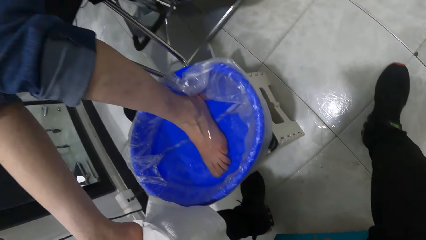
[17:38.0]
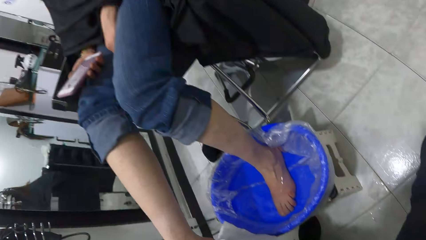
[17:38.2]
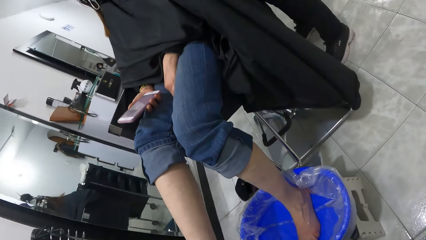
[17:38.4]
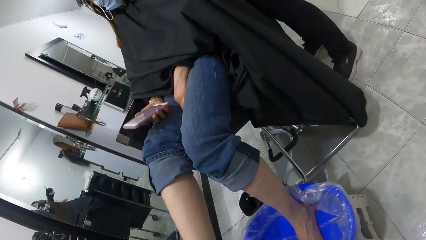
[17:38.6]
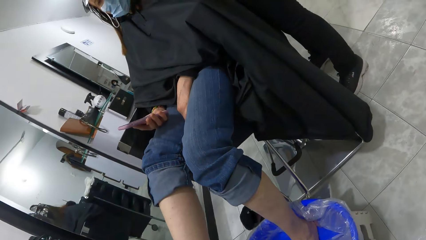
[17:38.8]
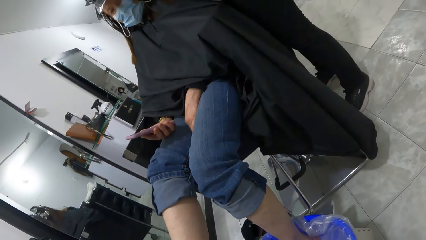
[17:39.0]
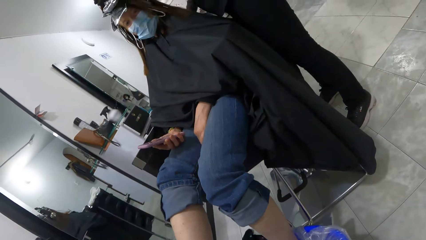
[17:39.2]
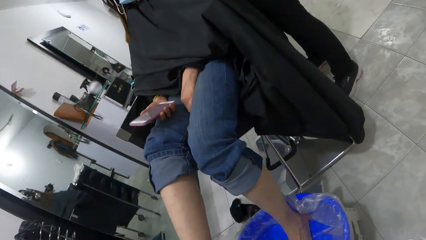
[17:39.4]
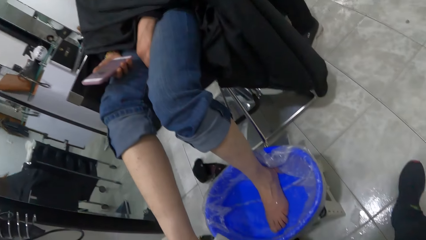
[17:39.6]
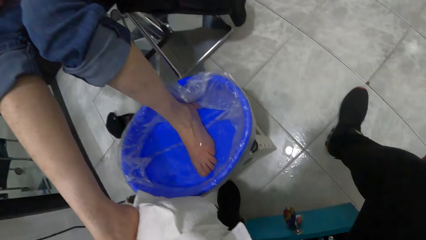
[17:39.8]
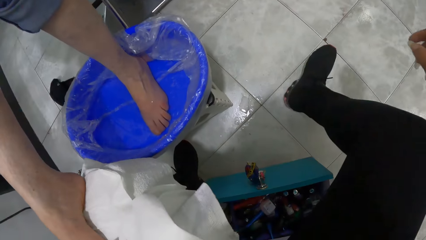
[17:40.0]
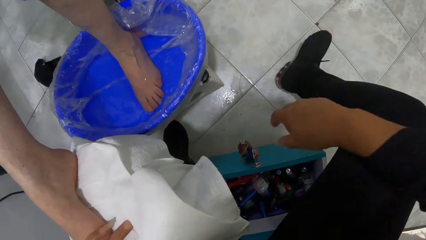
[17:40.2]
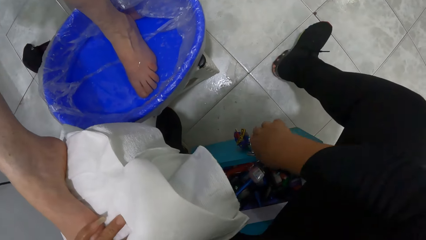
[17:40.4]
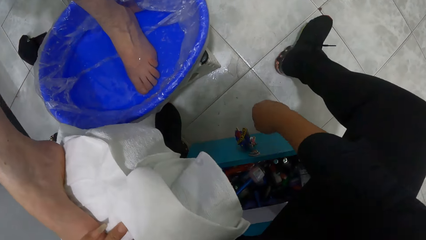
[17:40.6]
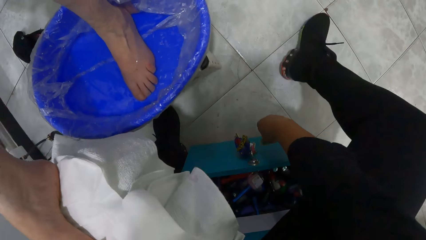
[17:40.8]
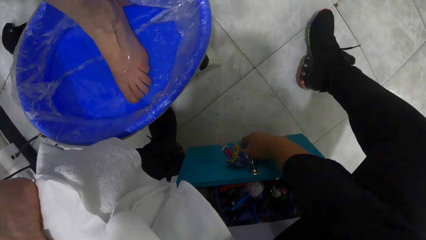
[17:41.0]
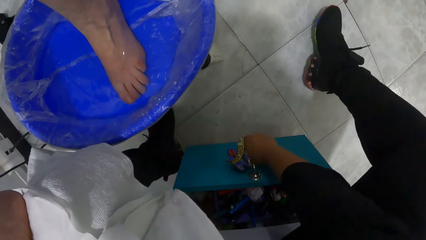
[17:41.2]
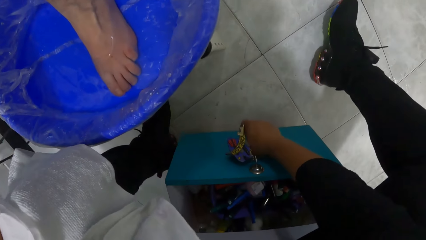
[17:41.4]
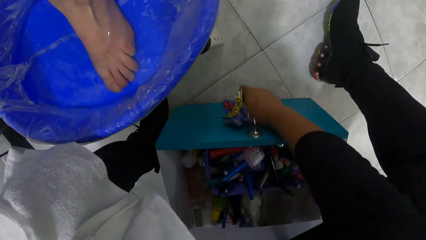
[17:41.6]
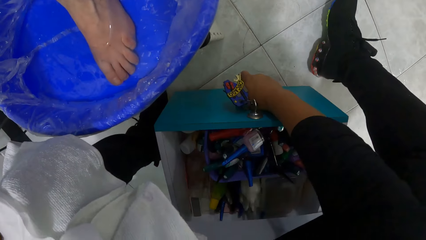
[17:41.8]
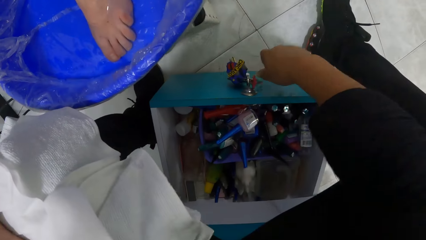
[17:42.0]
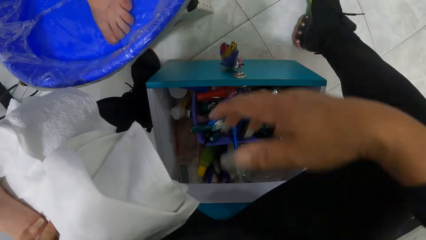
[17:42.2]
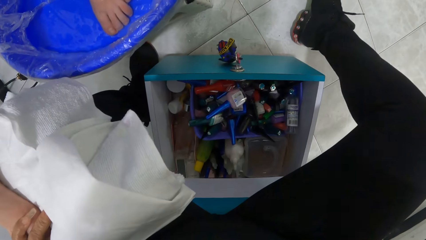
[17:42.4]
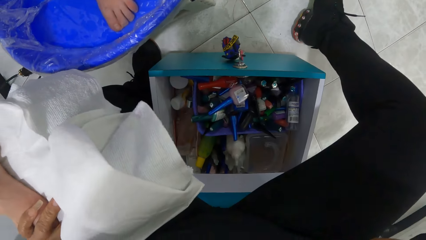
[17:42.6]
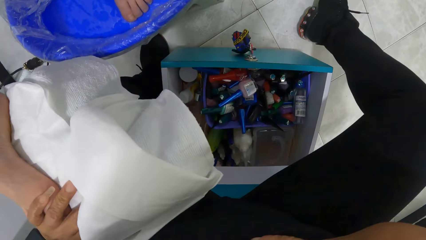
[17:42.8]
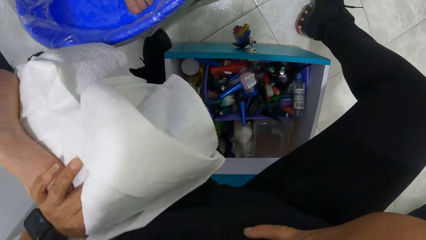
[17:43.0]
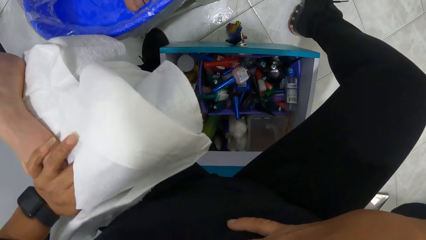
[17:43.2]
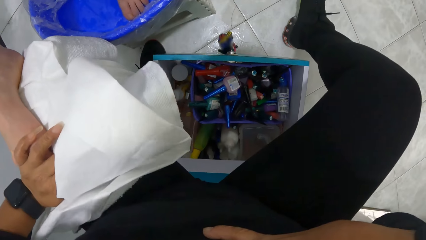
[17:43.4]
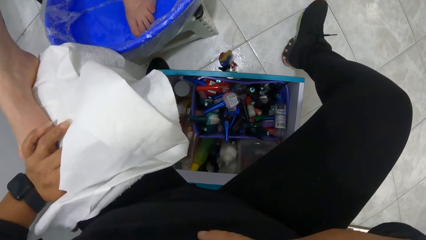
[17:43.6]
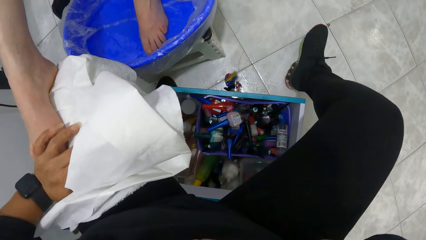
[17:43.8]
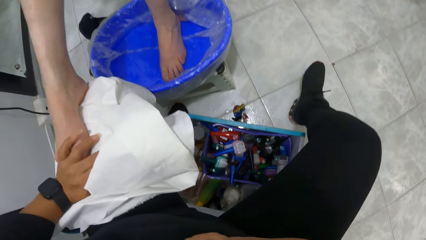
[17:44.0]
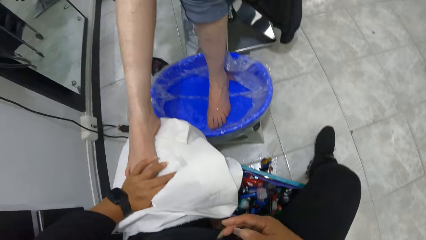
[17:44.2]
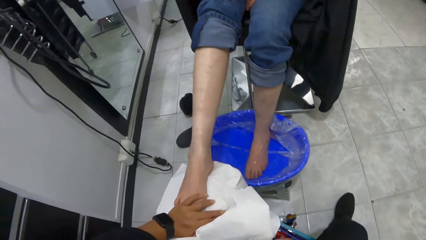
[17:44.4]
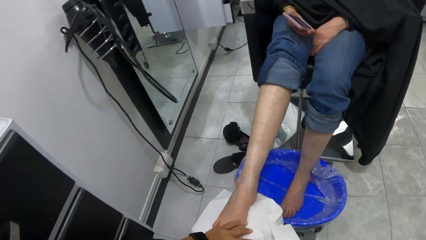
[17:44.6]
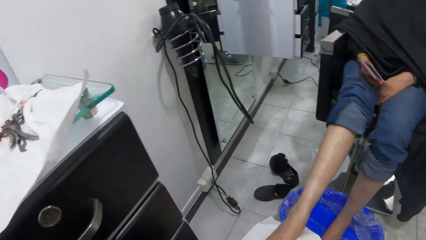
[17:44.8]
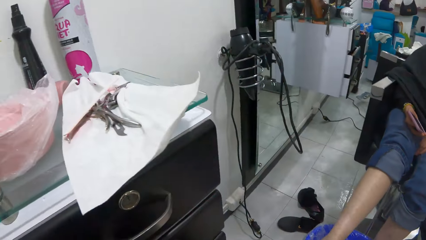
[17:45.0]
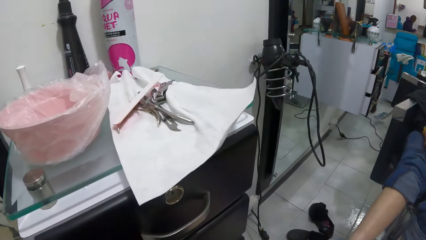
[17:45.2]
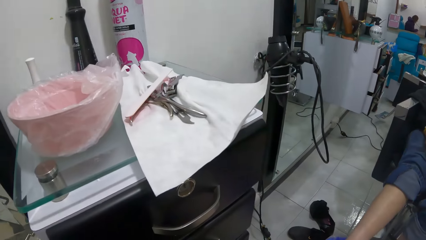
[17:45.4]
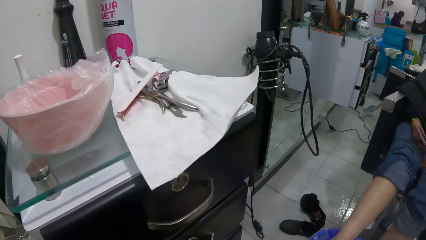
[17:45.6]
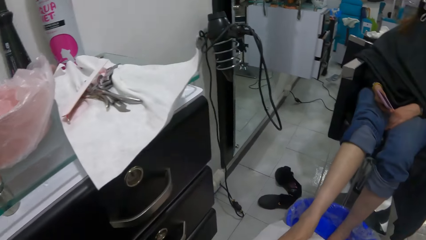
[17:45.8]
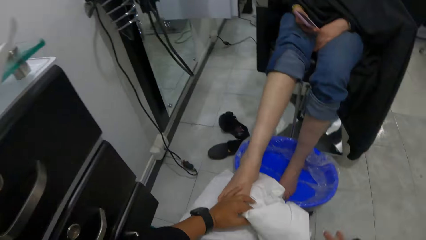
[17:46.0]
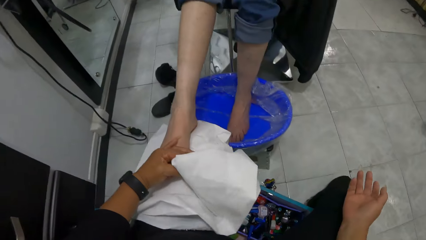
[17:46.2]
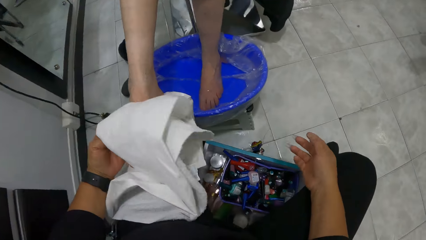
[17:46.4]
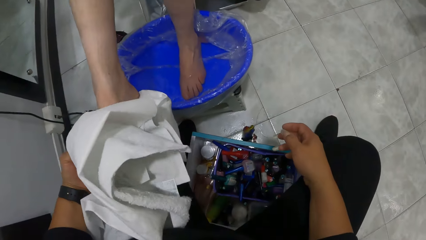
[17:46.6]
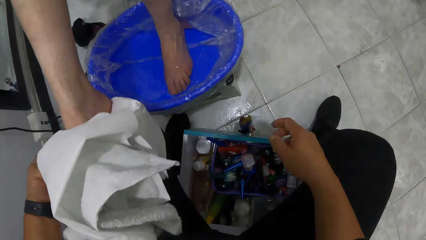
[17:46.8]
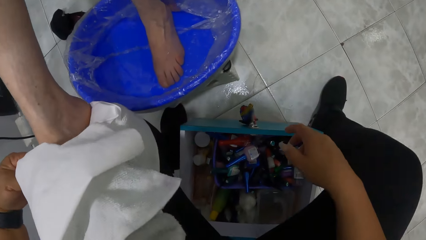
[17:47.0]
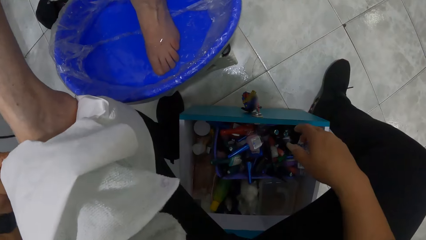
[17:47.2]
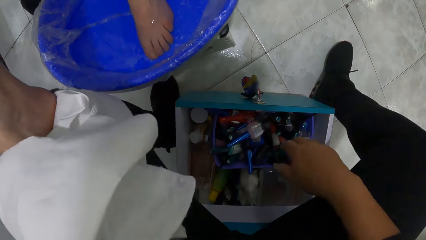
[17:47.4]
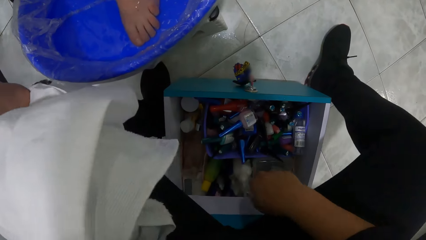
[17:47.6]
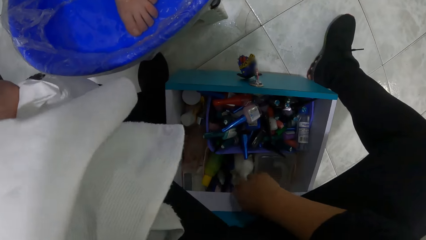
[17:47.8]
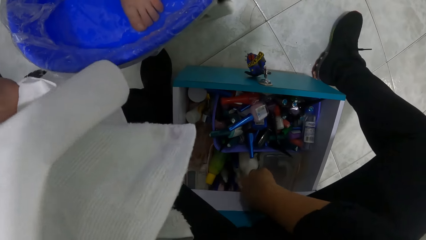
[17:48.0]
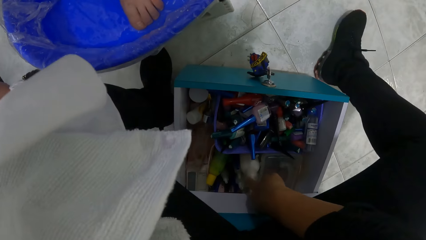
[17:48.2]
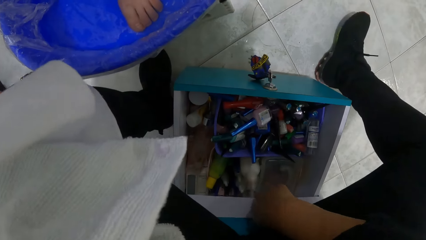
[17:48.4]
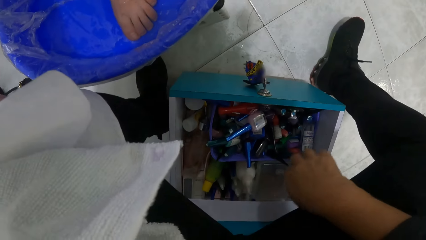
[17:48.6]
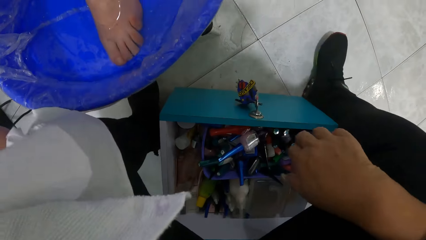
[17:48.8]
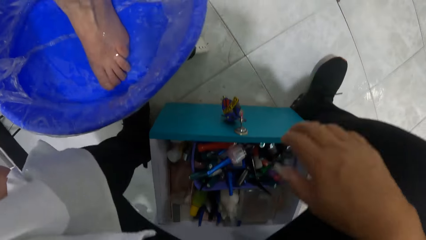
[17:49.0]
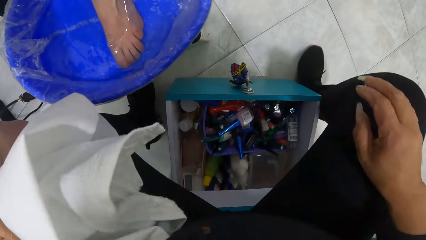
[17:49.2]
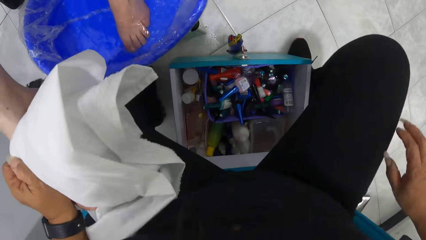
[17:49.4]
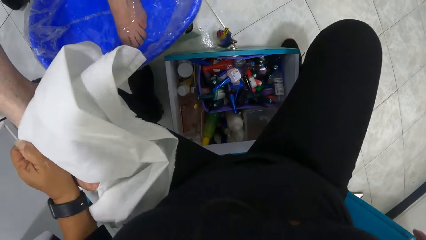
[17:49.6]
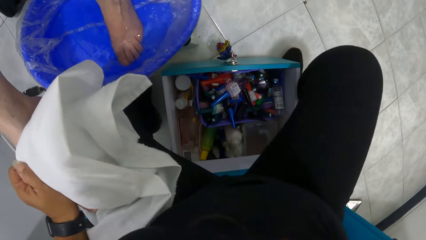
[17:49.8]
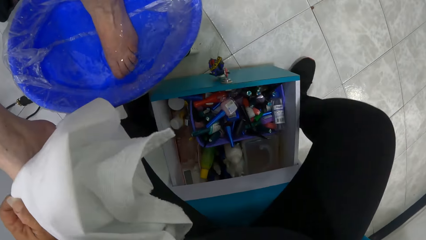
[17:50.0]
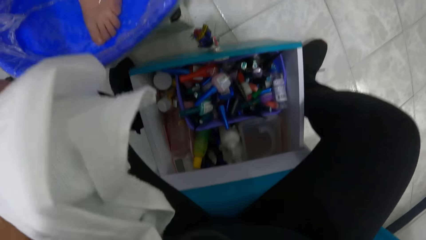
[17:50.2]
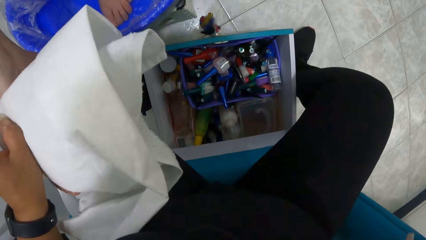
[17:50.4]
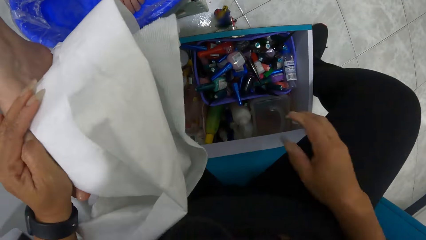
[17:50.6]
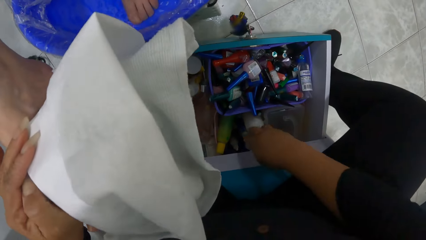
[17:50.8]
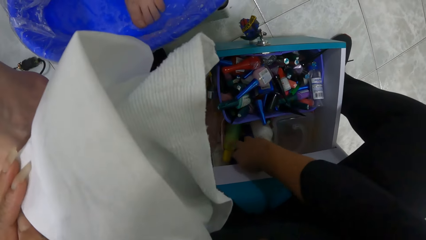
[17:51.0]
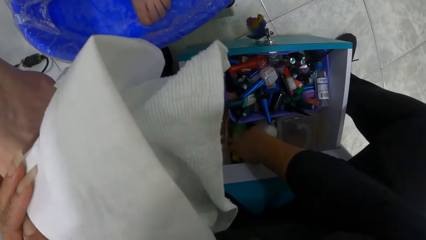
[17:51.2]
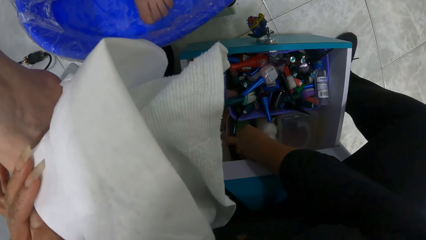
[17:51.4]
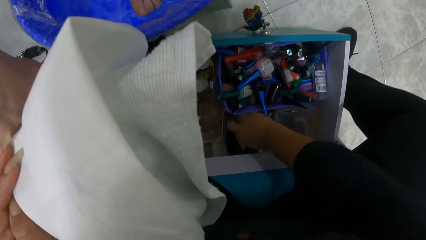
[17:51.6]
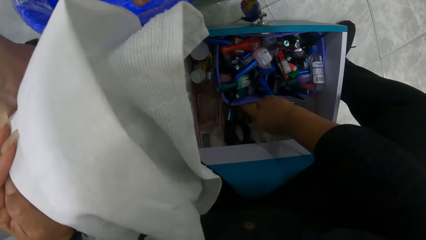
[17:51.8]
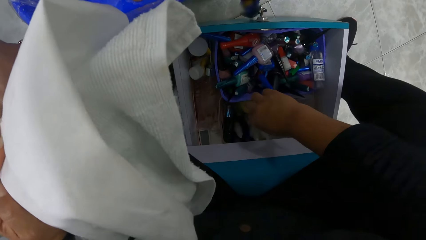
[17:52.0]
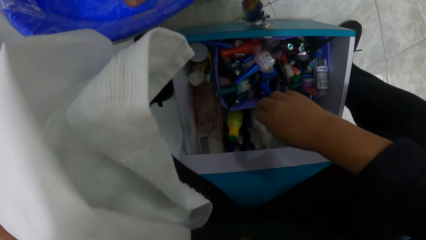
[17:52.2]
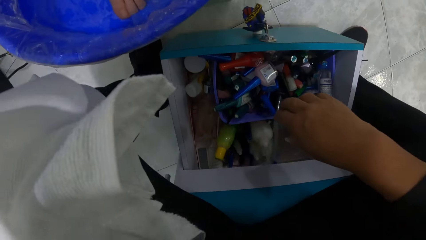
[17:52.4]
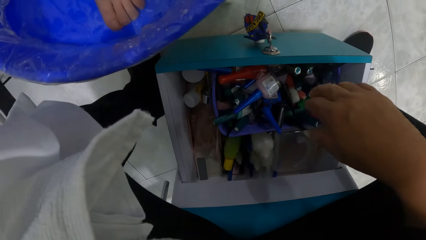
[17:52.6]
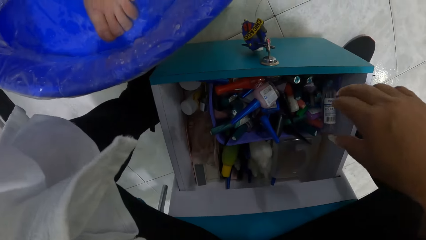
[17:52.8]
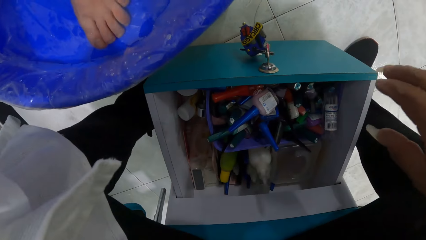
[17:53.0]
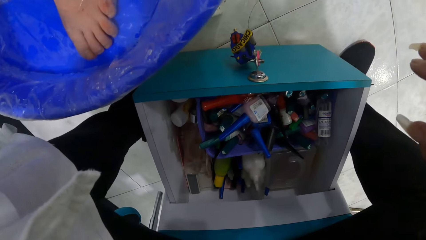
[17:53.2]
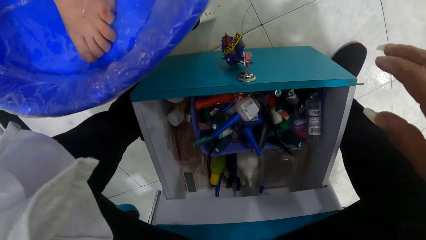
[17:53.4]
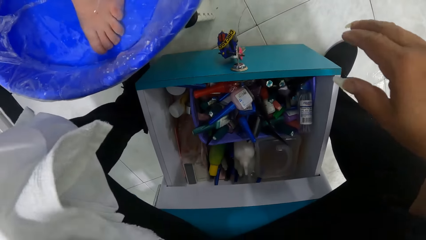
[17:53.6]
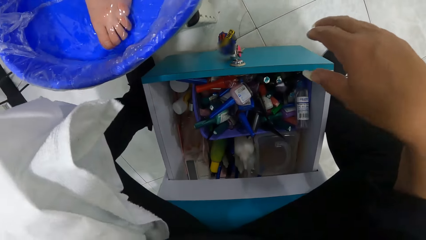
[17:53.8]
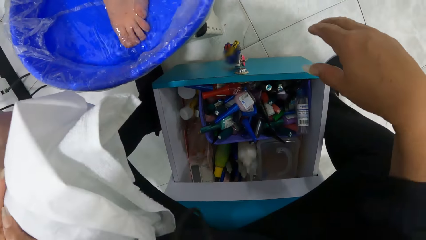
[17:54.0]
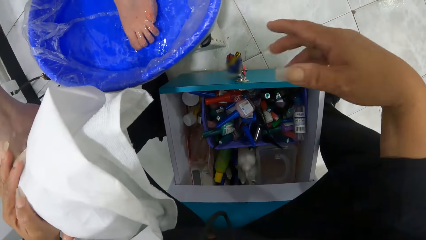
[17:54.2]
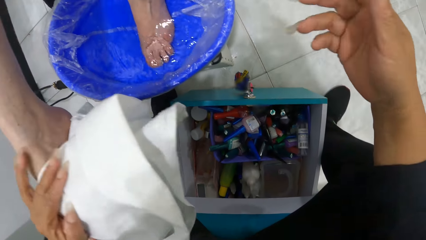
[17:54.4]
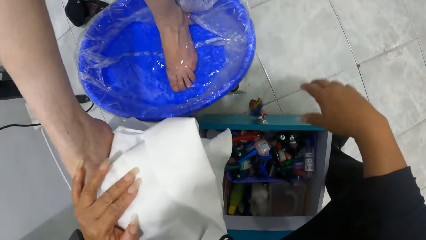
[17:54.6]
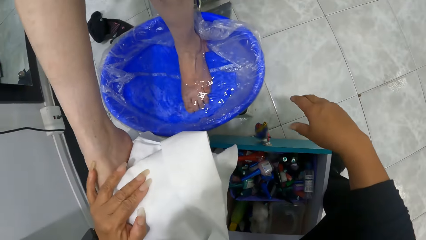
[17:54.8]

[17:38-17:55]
The camera wearer touches the drawer with her right hand. She pulls out the drawer with her right hand. She looks around. She moves the bottle of nail polish with her right hand. She touches the bottle.
